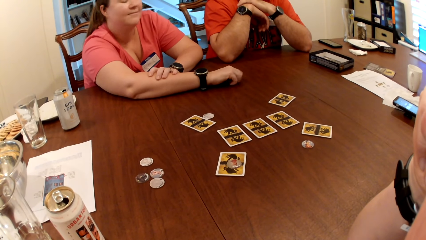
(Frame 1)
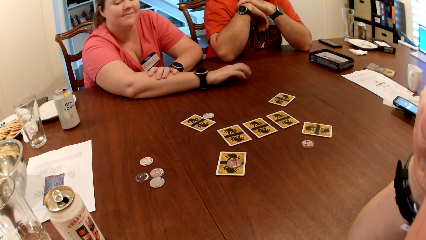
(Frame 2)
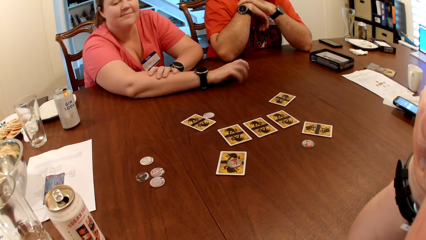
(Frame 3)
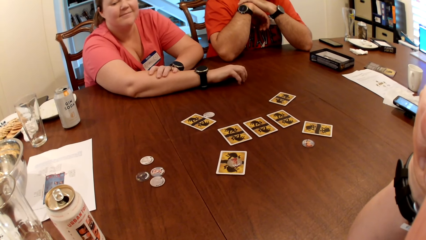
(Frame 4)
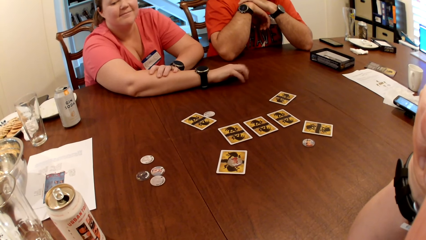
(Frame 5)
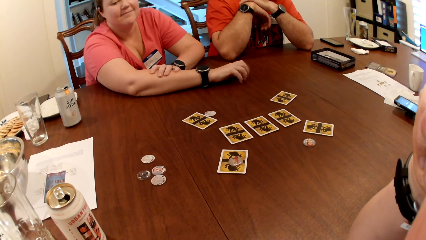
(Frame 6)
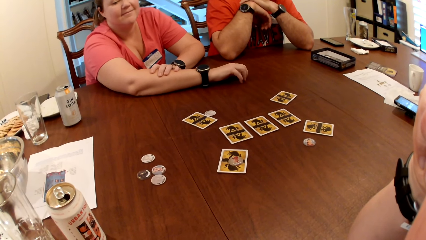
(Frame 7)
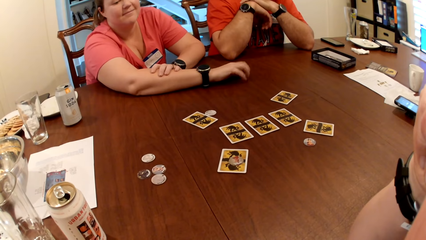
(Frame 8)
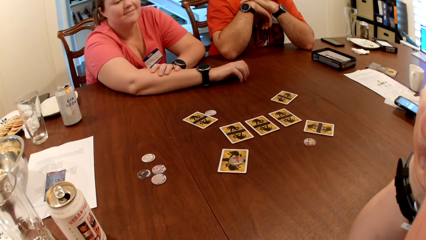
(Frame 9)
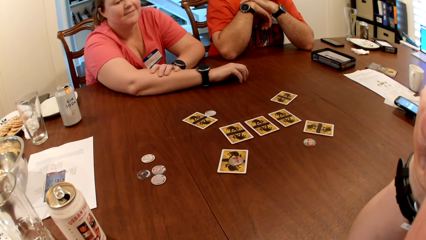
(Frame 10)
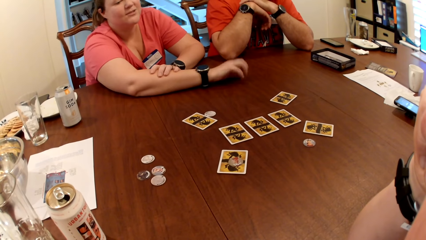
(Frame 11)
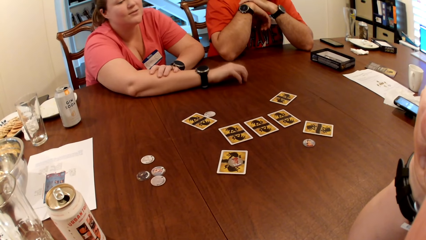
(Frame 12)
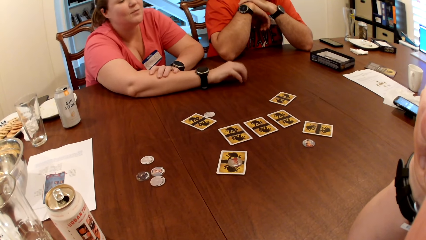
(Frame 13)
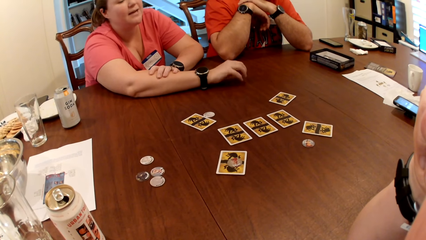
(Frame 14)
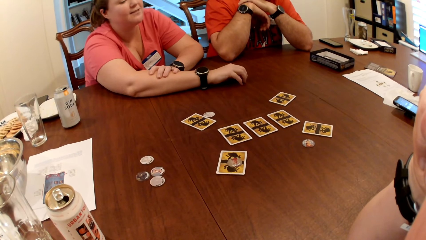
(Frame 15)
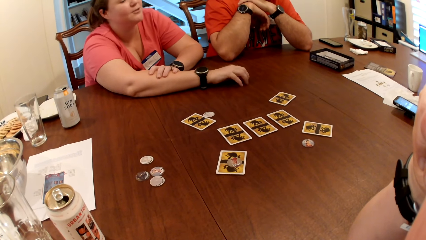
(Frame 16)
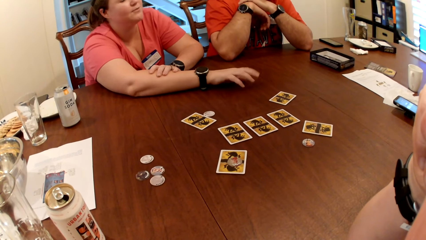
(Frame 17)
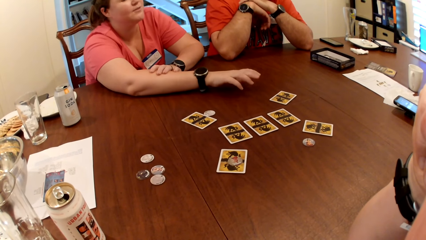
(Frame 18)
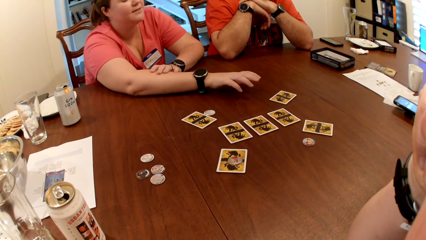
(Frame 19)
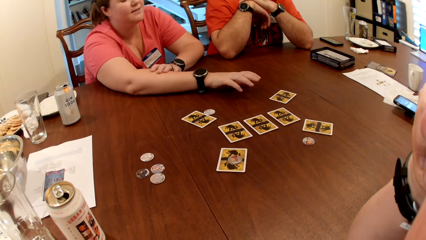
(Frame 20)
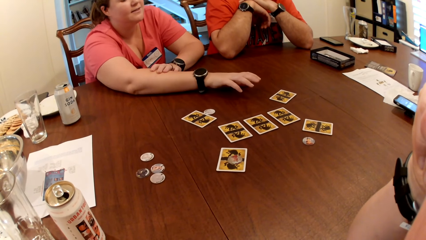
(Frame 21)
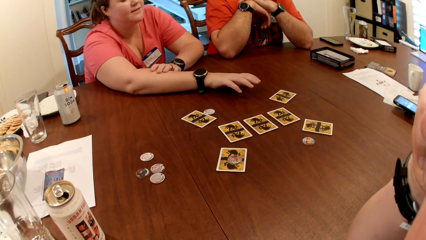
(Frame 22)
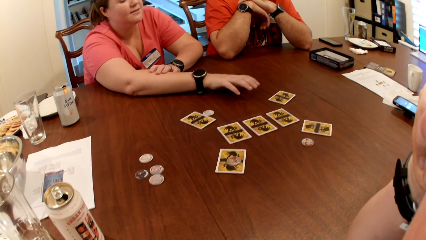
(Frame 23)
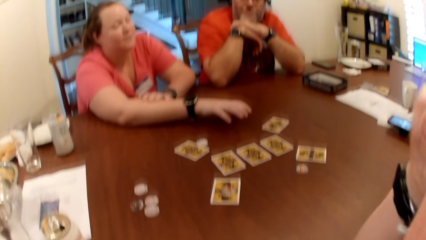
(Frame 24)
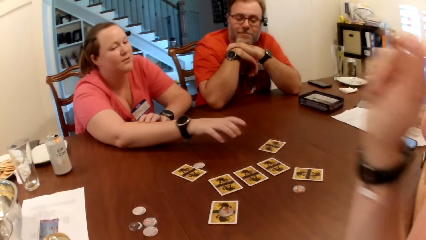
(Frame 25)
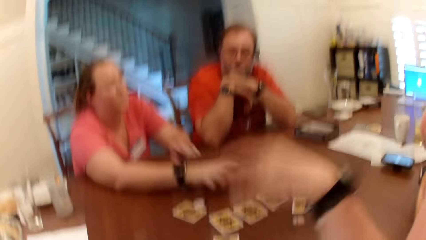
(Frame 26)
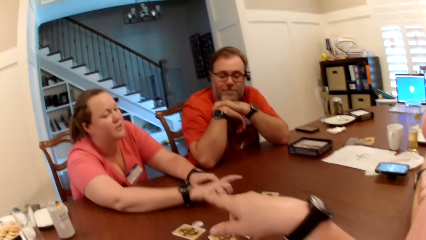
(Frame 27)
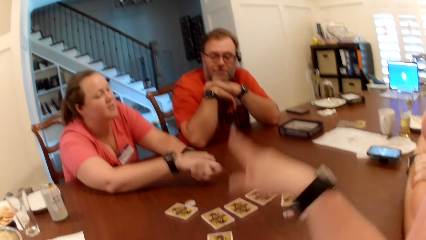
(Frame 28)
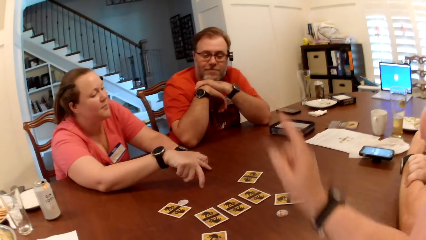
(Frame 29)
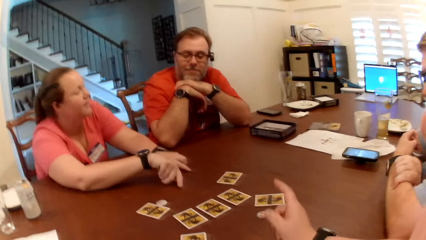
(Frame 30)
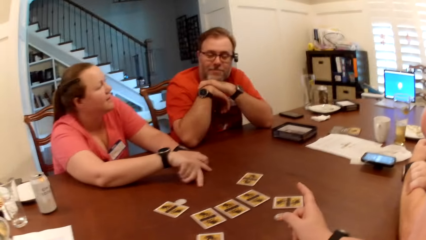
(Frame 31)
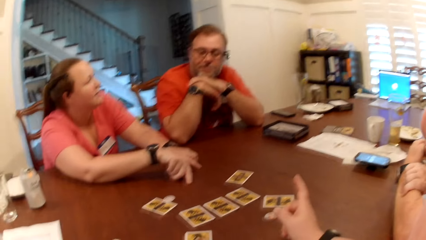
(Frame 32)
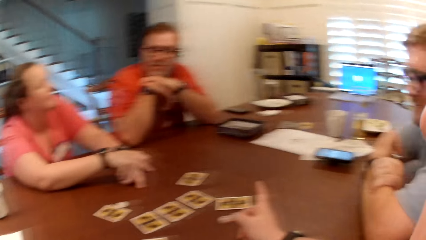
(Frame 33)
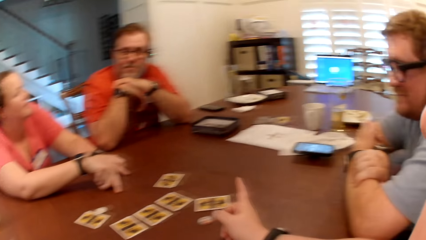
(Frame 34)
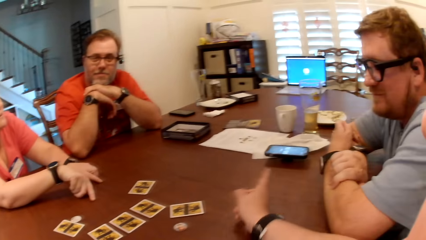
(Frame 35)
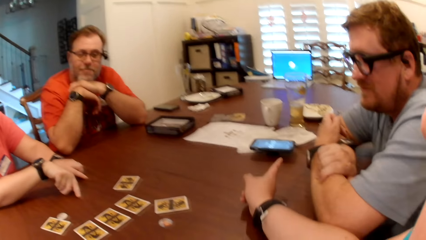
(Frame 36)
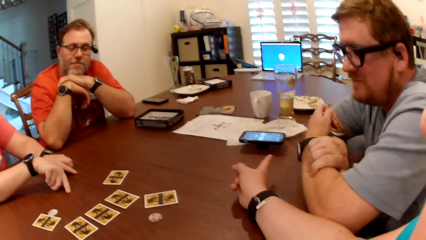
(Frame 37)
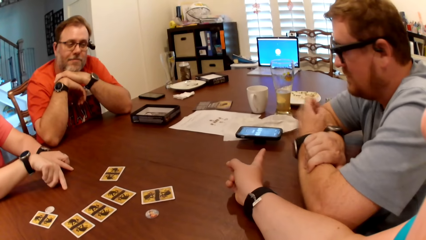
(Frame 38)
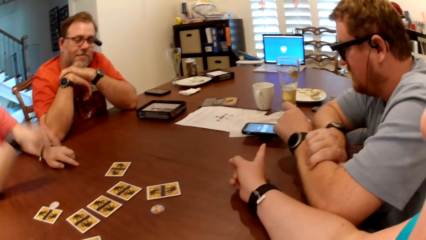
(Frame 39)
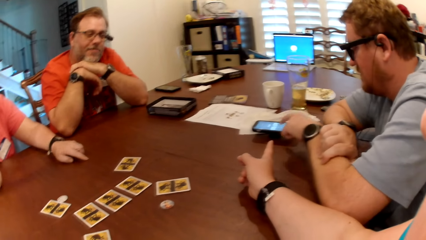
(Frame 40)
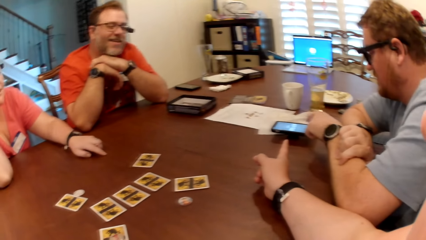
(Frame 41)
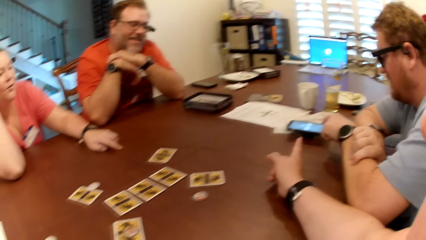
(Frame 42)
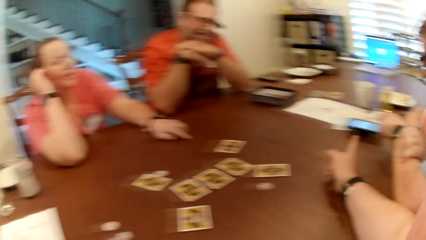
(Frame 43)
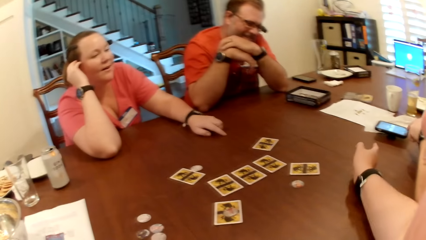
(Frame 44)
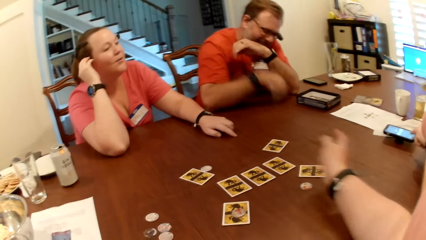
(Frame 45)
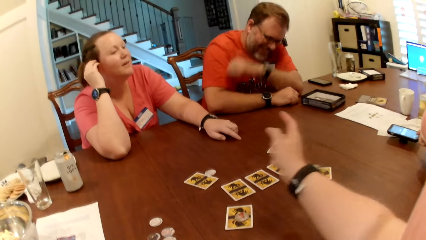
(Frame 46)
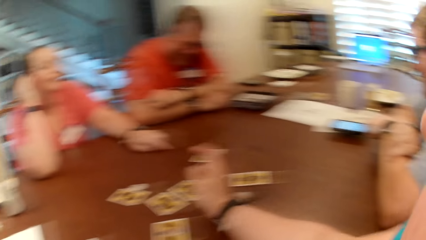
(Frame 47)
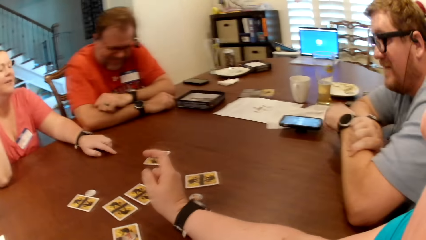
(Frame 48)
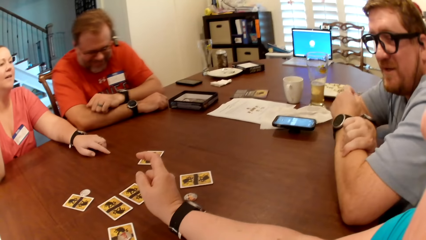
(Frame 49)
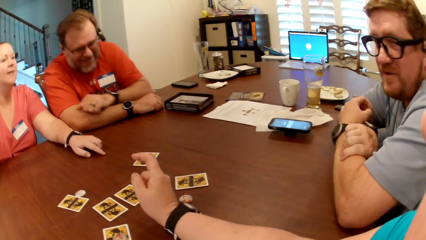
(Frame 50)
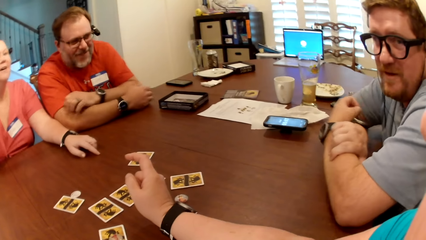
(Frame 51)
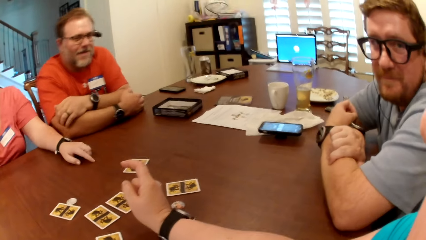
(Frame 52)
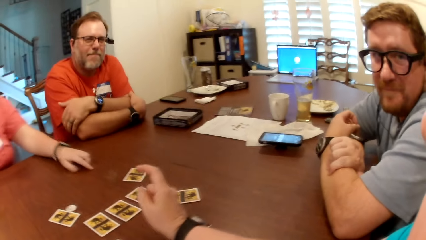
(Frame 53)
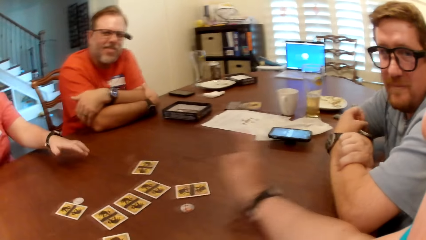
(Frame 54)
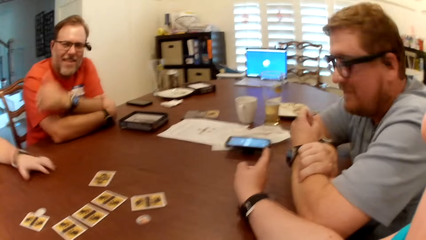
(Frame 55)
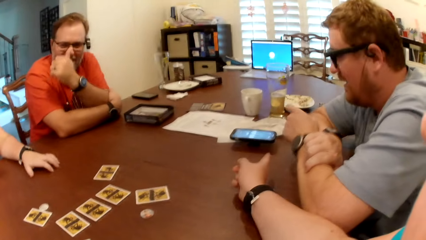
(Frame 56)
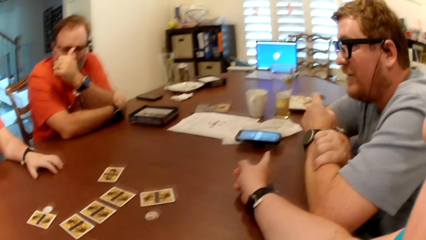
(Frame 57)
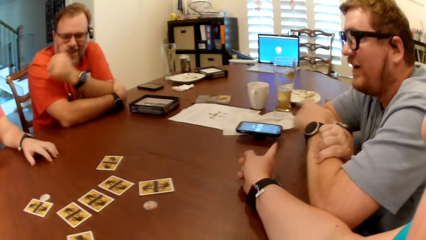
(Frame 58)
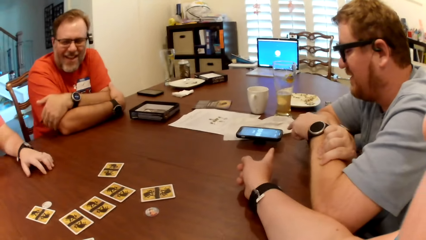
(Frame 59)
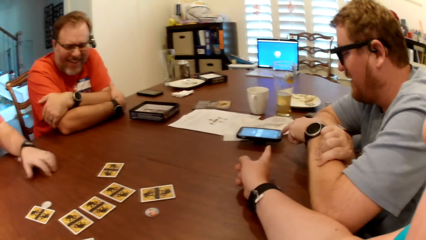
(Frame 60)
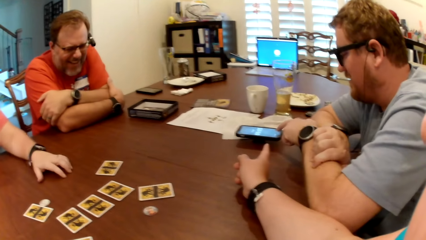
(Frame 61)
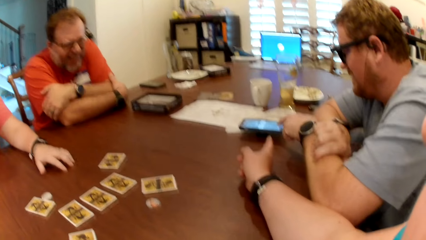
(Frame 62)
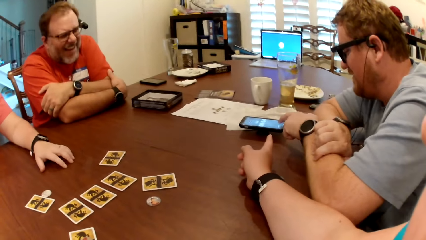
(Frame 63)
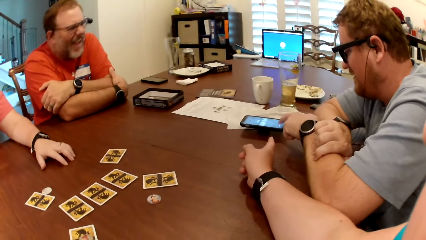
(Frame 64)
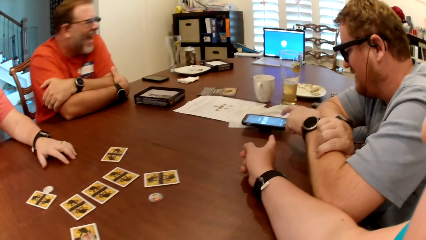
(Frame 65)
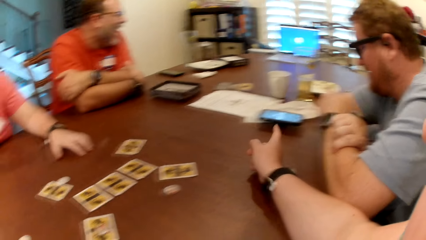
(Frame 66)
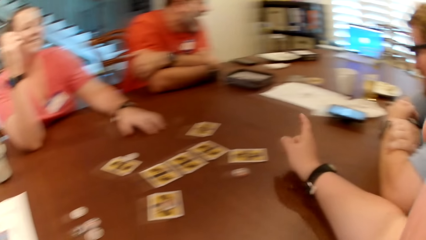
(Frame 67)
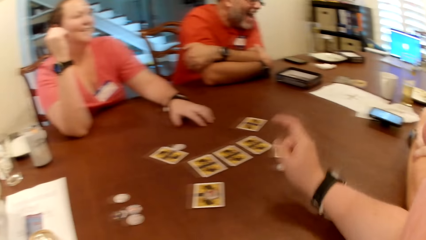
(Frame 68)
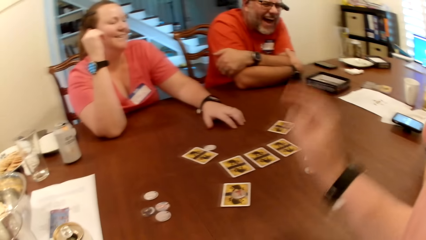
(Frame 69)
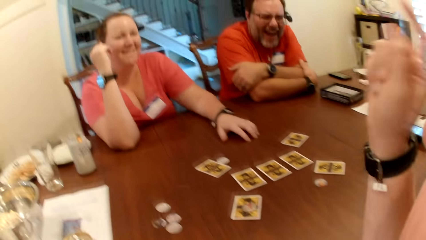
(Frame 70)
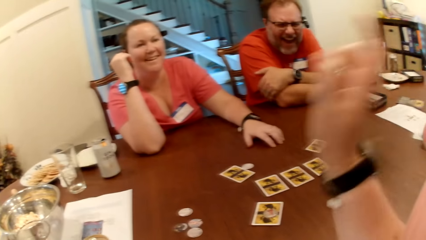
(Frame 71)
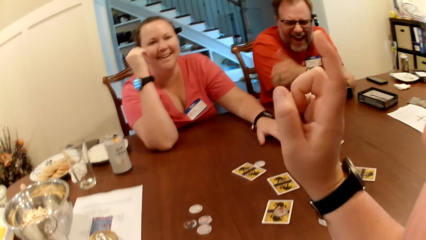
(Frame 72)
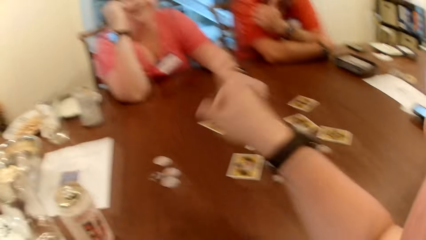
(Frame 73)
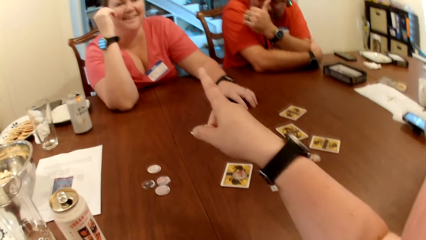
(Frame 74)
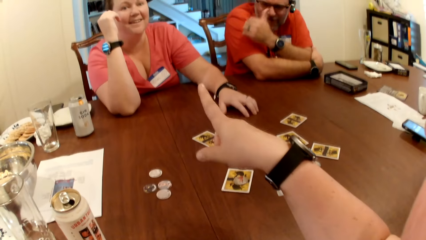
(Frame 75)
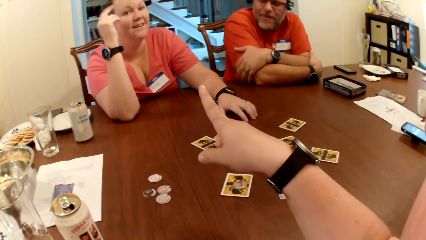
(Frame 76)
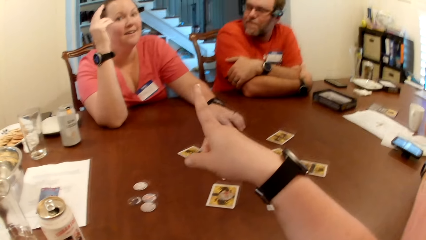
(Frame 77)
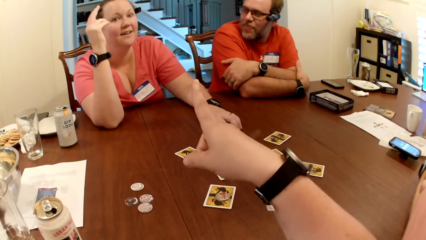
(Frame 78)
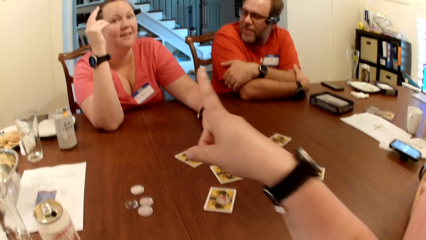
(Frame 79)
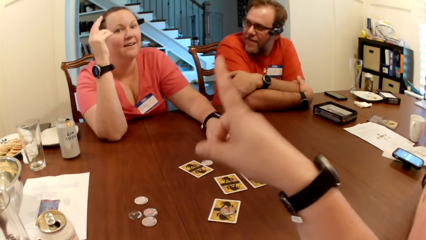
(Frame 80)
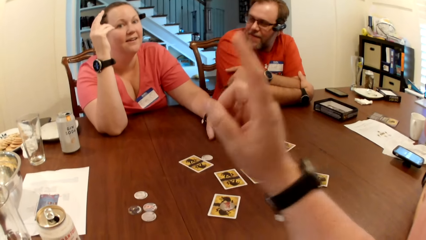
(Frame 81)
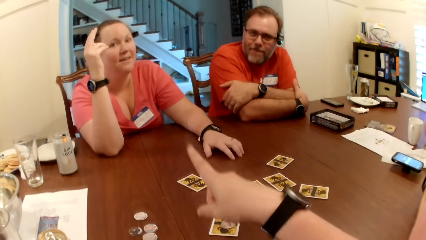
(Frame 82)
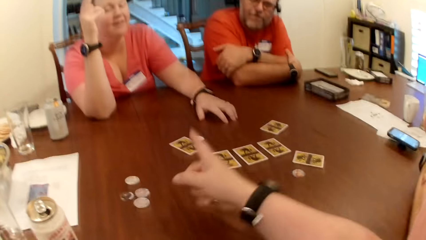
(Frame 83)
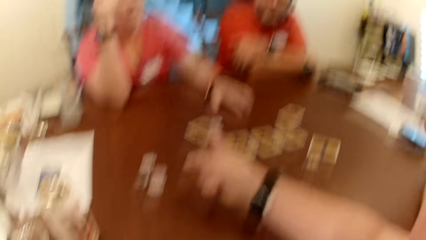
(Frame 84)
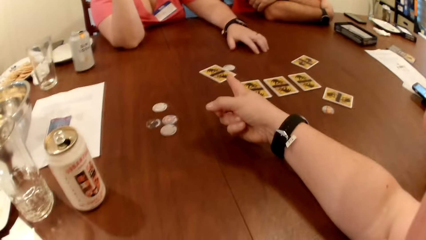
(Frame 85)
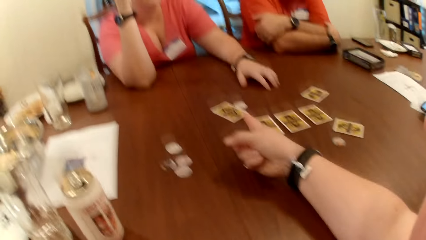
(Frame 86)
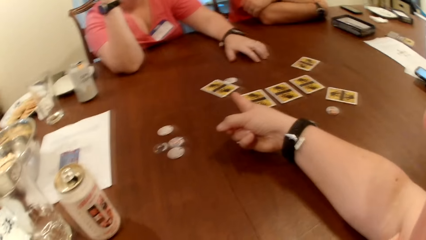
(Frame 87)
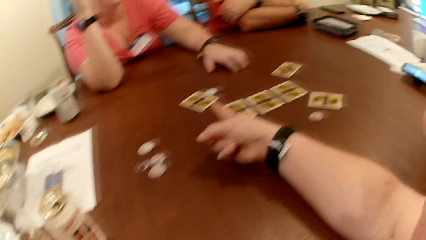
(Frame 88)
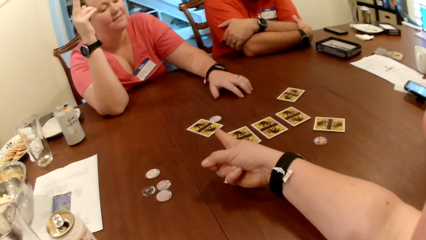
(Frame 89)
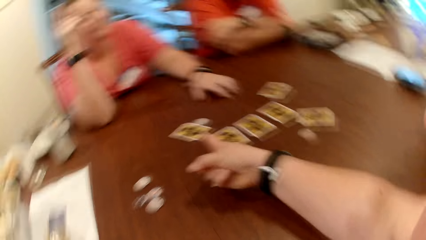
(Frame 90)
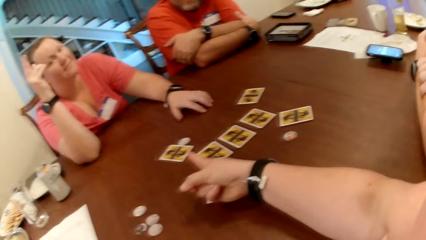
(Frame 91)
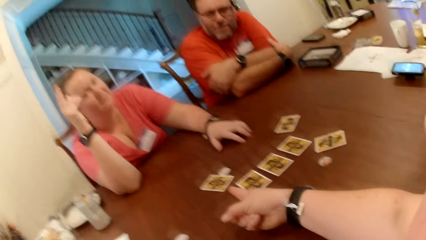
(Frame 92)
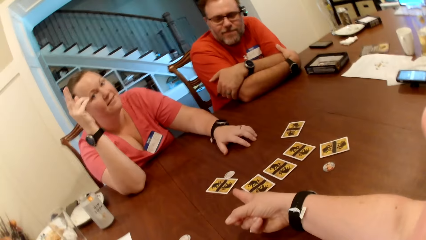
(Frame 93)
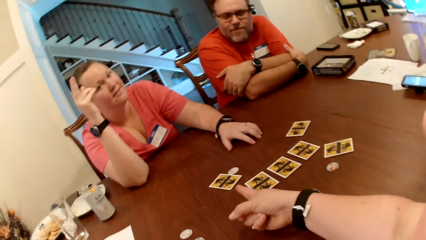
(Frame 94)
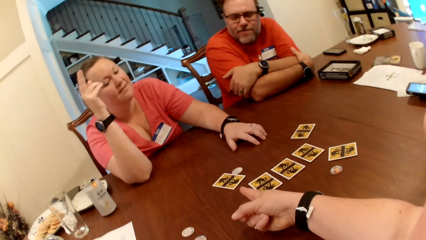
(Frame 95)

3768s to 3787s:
A lady taps the table with her right hand. The lady looks at the cards on the table. The lady talks. The camera wearer talks. They point a finger at the smartphone. A man presses the phone on the table with his left hand. Another man drops both hands on the table. A man looks at the camera wearer. The camera wearer points a finger at the smartphone. The first man presses the phone on the table with his left hand. A person laughs. The camera wearer points a finger at the lady. The first man interacts with the other man, the camera wearer and the lady. The camera wearer talks.
